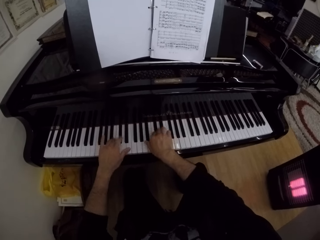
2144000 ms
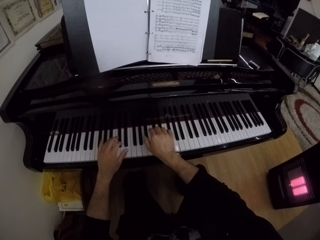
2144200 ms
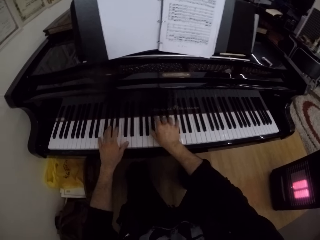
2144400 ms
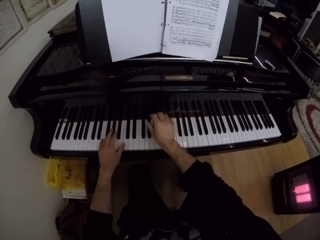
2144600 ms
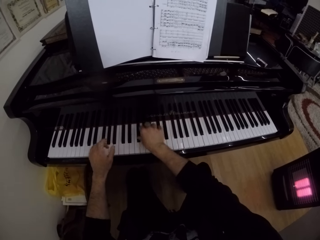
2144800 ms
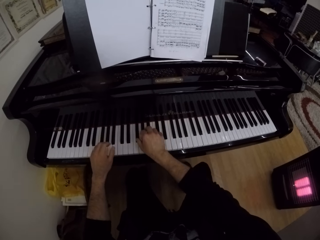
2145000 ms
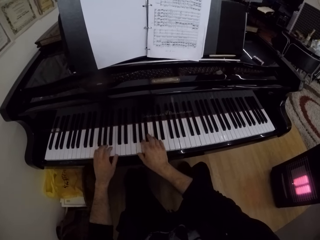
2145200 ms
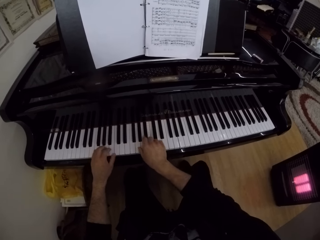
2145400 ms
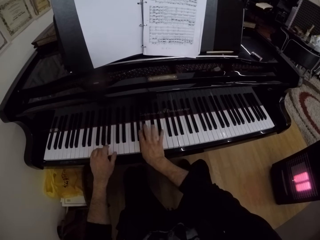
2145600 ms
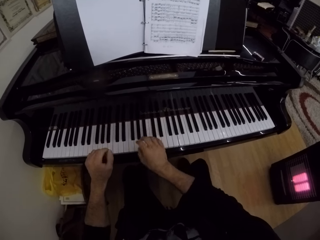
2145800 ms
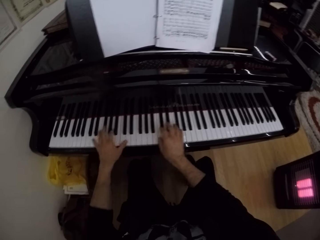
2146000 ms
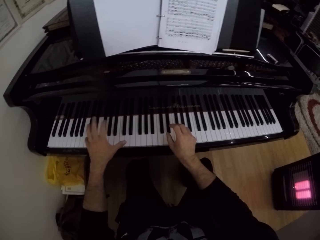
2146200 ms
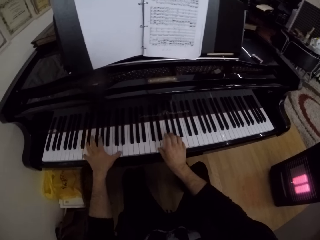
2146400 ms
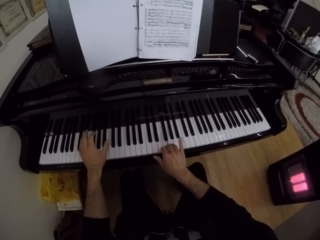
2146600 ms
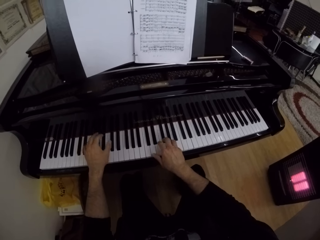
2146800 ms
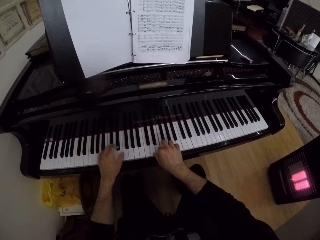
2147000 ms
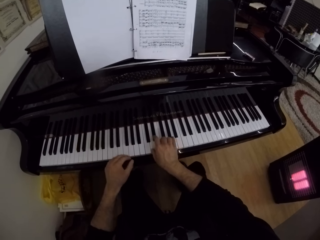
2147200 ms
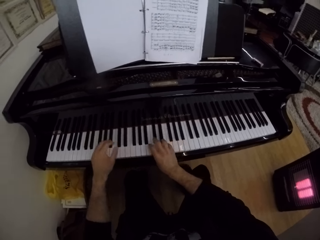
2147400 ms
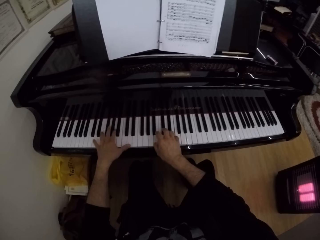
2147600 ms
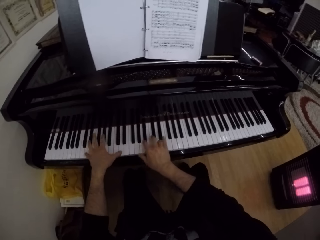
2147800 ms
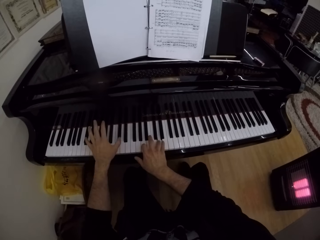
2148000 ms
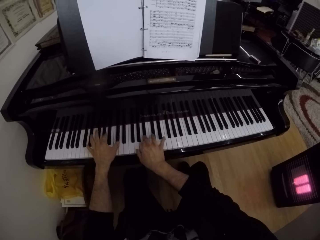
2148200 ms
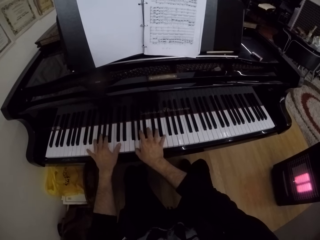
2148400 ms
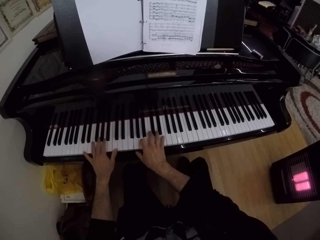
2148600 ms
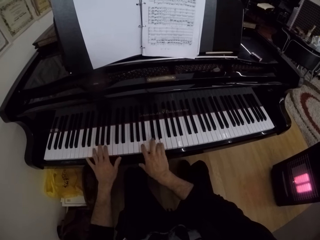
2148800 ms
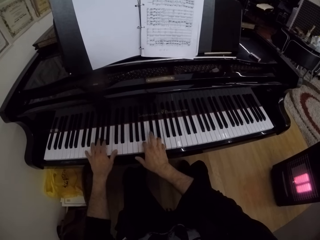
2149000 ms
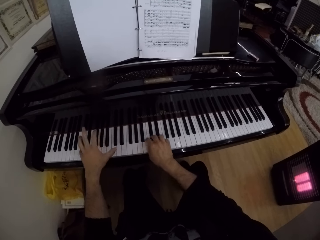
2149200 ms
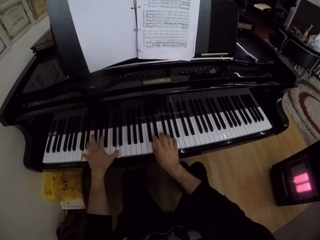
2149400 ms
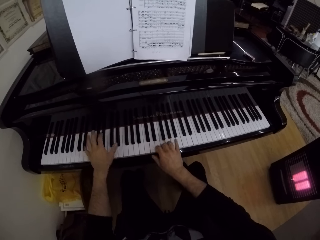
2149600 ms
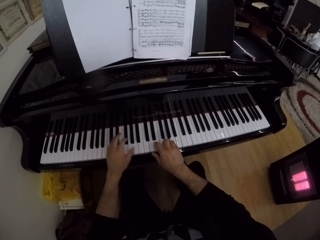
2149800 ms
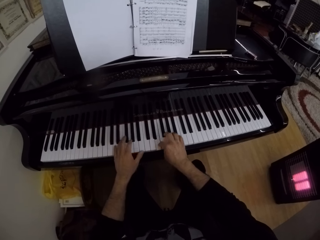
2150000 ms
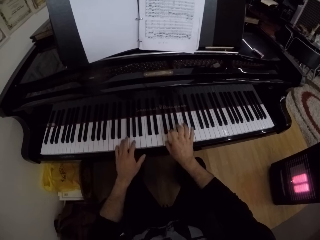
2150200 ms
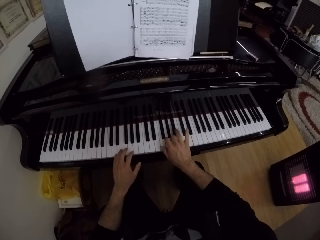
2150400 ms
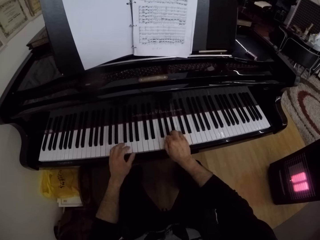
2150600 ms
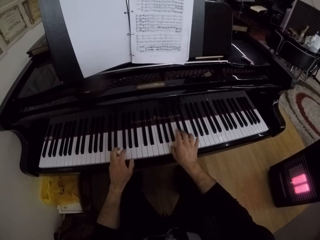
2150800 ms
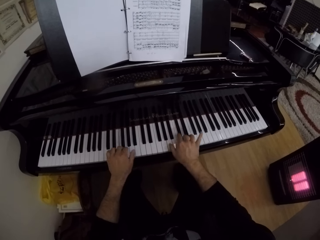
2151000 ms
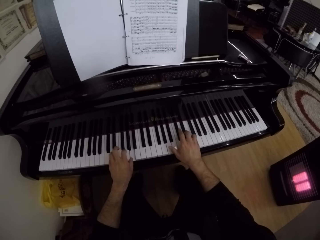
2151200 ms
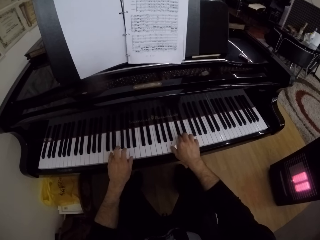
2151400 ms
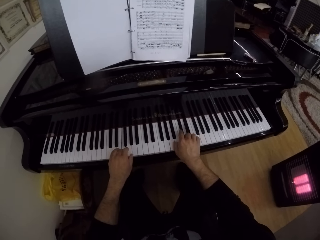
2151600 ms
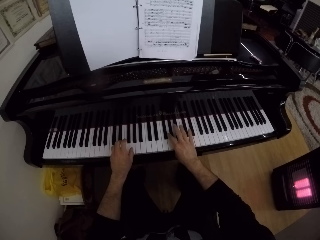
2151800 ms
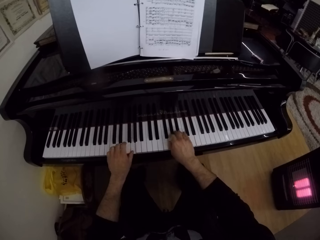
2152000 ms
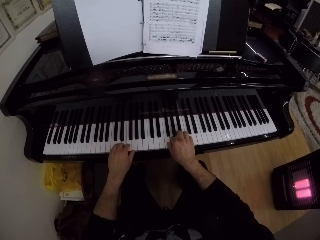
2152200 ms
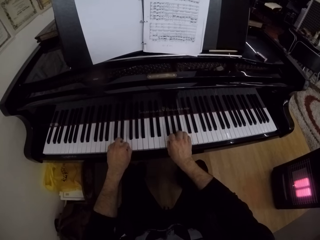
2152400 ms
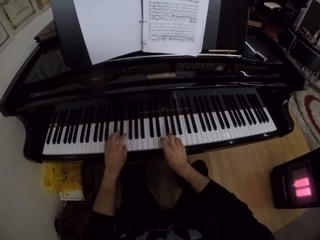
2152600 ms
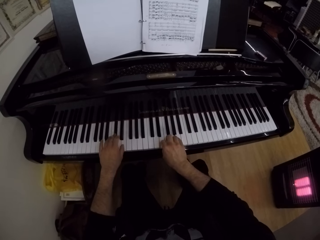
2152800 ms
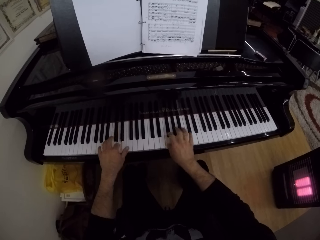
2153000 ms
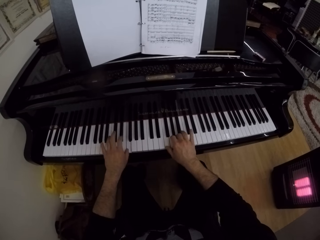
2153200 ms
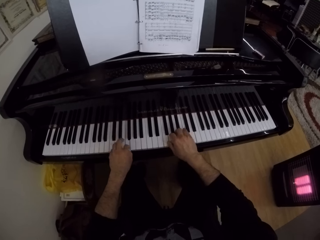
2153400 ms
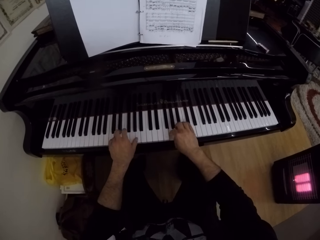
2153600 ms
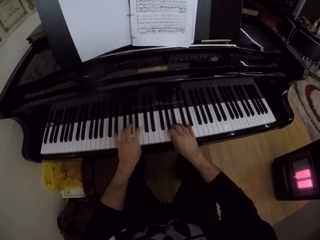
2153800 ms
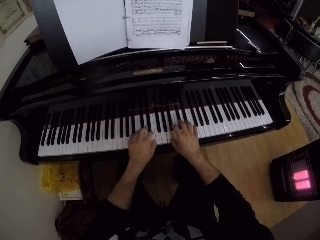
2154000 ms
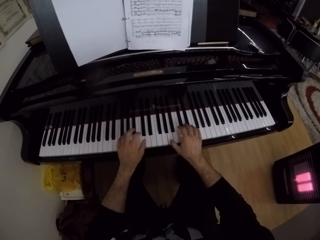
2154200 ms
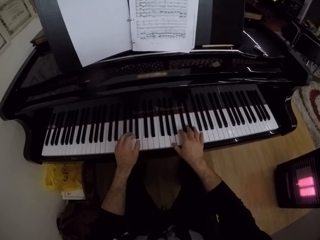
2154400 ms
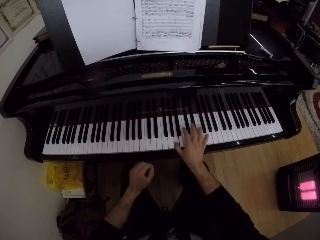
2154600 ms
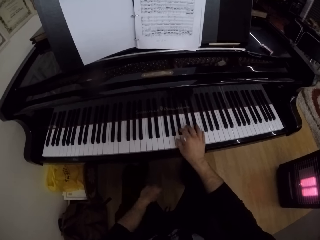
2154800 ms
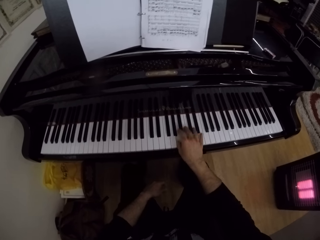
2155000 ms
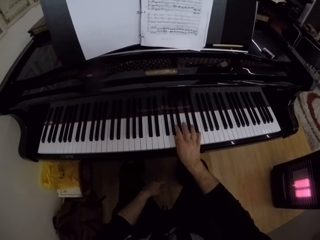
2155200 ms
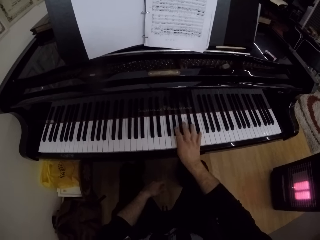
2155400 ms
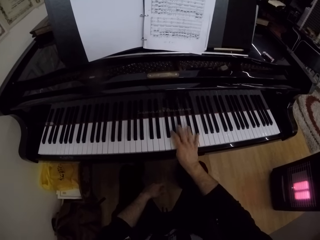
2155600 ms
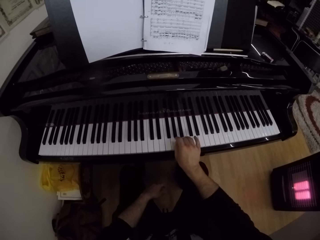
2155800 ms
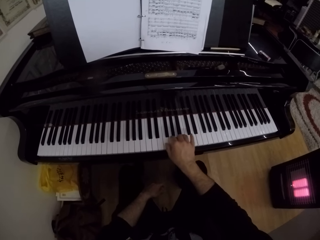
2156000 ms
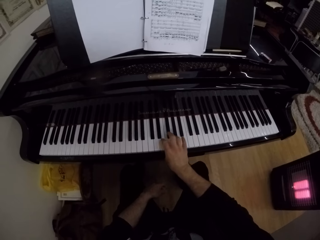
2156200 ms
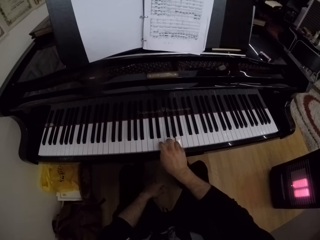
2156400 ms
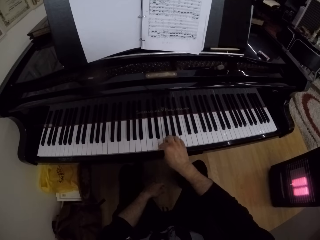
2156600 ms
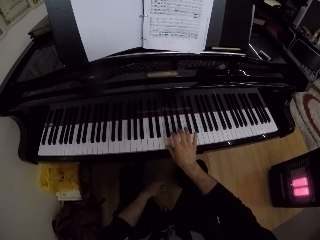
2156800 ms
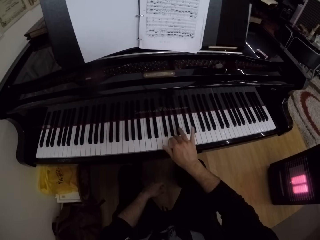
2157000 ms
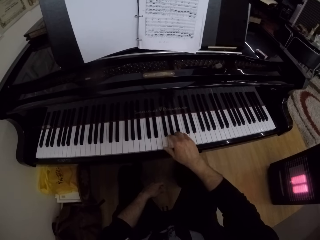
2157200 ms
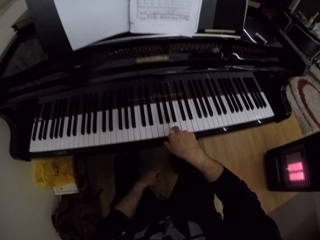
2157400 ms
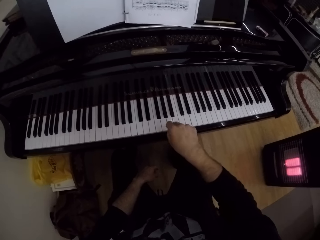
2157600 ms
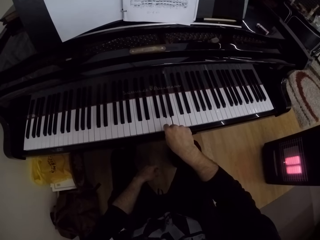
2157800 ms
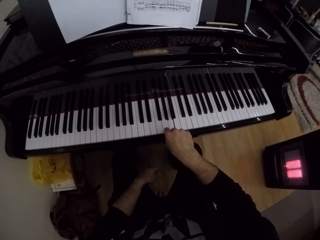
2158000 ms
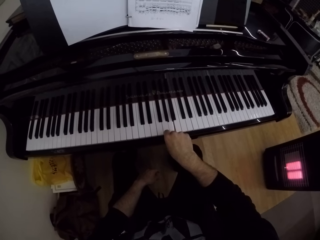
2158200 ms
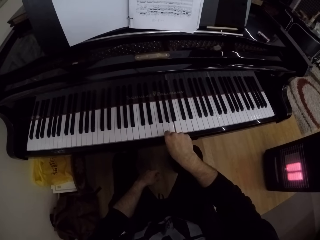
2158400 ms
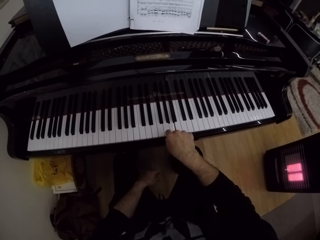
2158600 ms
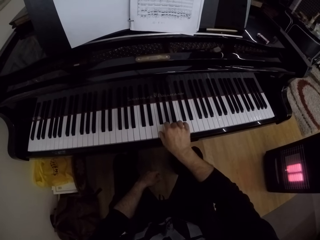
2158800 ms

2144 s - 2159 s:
The camera wearer drops his left hand on his lap. He plays the piano with his right hand.

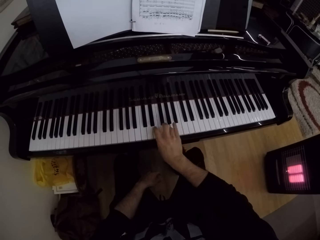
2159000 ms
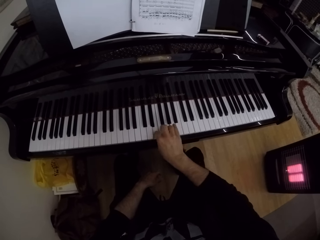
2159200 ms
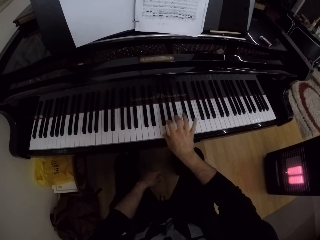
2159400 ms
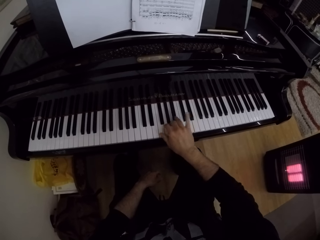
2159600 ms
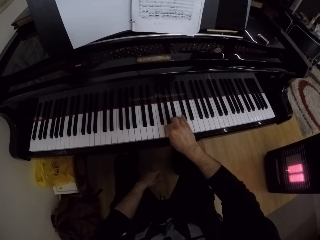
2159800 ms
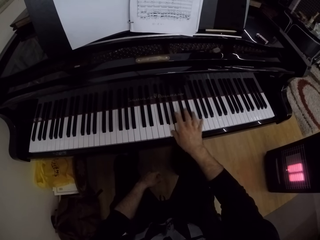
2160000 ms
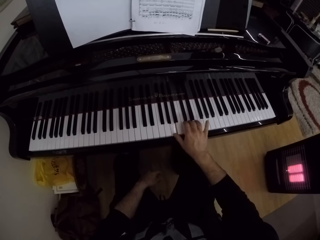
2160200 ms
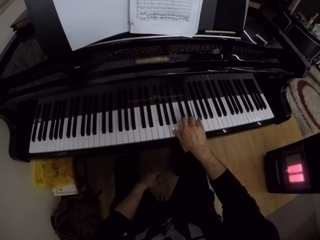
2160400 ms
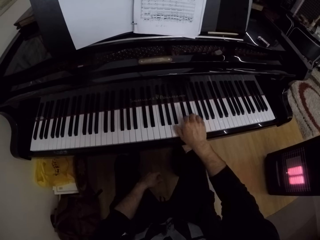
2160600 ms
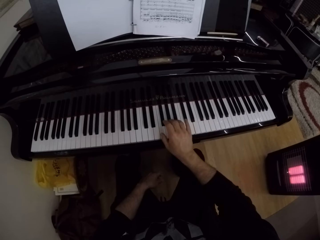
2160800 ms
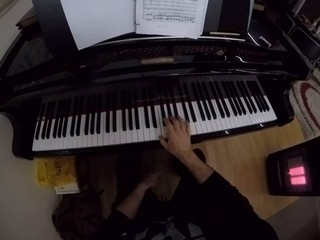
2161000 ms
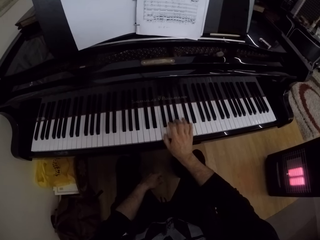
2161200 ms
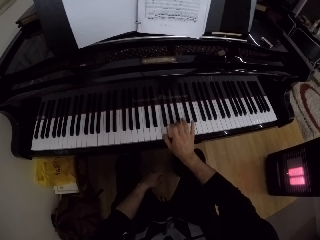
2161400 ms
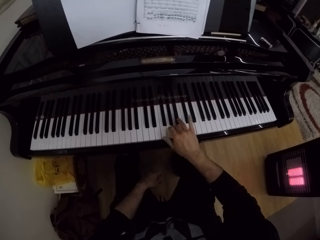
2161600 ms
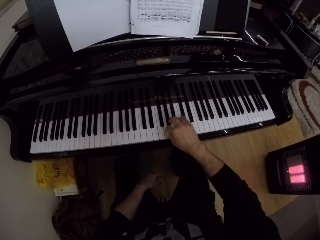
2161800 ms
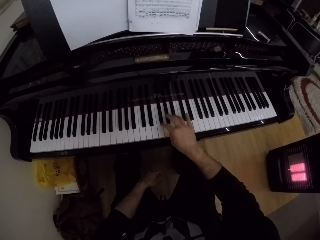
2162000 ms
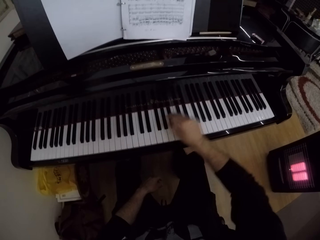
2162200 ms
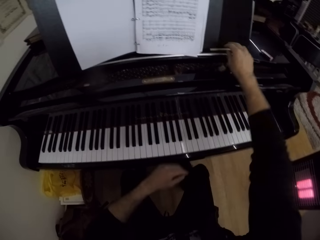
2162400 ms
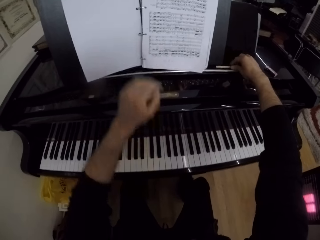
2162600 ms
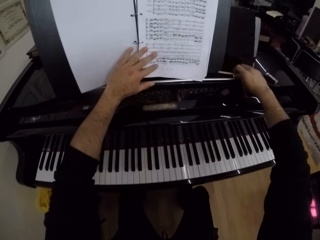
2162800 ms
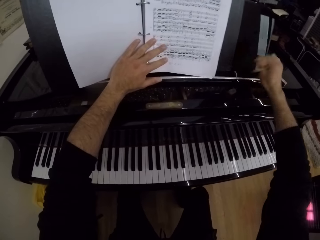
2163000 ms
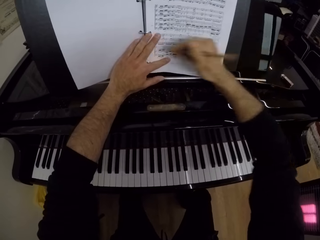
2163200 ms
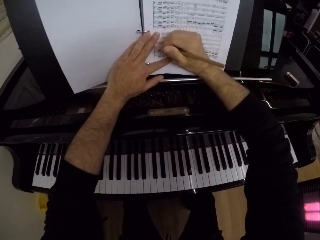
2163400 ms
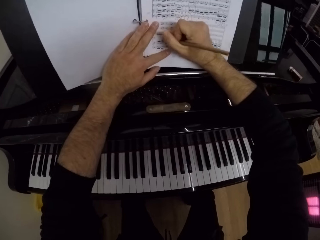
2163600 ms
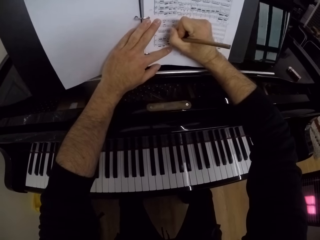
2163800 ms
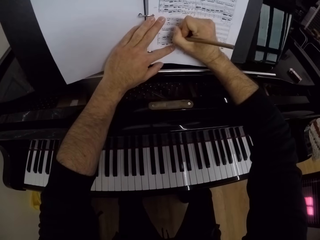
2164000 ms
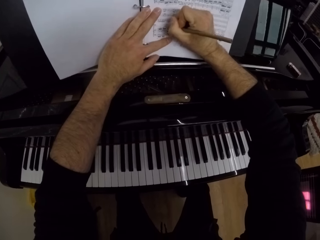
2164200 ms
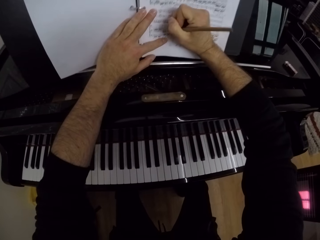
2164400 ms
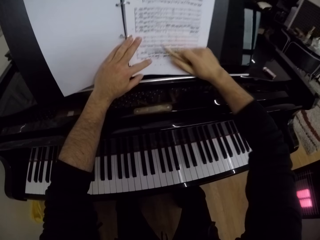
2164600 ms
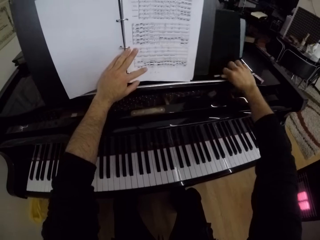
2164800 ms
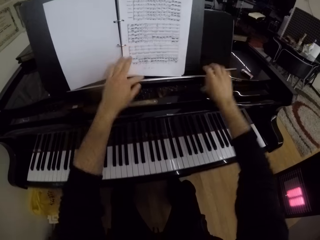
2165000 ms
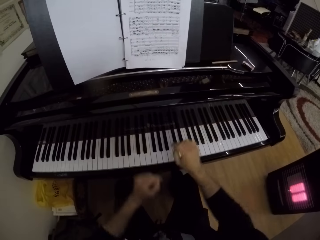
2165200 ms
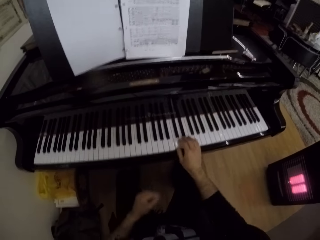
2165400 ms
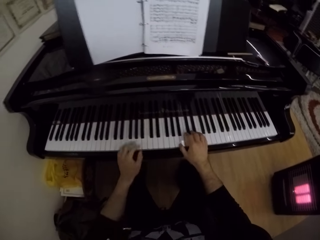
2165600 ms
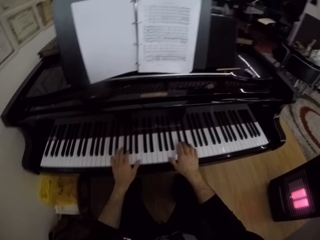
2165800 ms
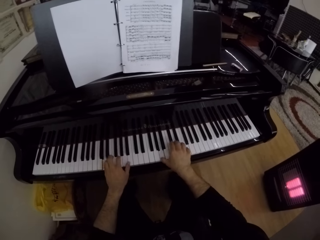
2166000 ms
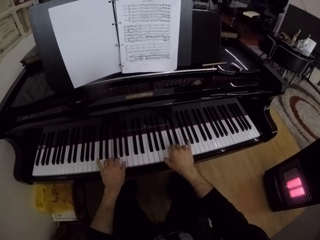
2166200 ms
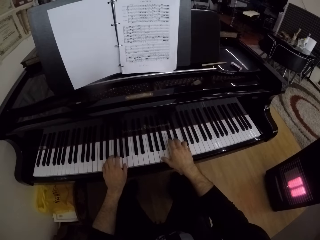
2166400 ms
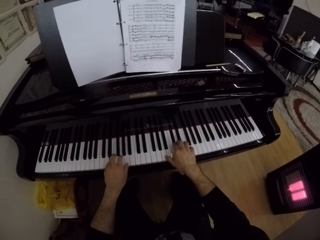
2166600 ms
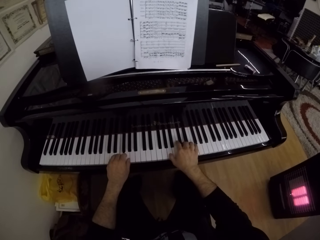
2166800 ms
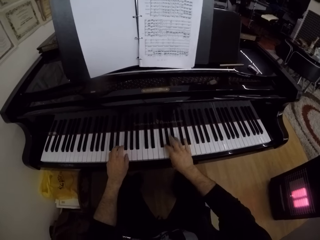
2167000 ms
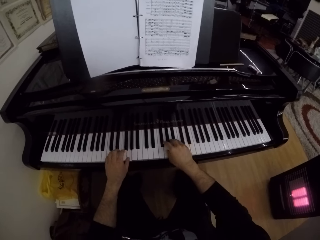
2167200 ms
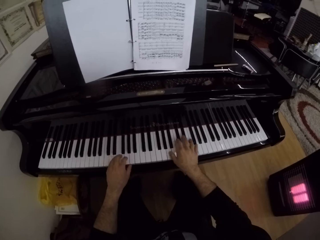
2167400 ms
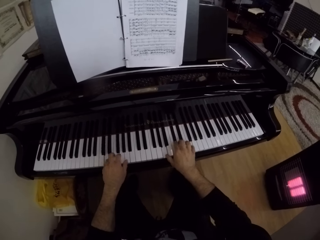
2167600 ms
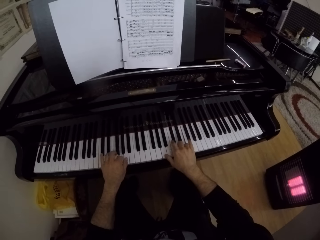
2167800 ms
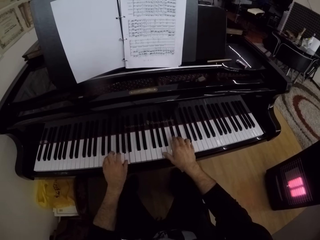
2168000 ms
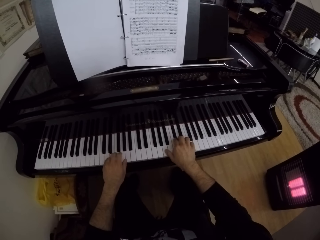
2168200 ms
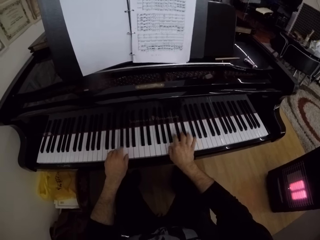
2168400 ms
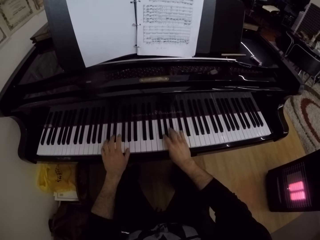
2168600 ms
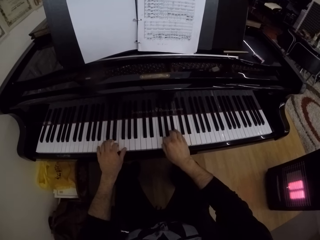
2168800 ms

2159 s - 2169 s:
The camera wearer picks up a pencil from the top of the piano with his right hand. He holds the book on the piano with his left hand. He writes in the book with the pencil in his right hand. He drops the pencil on the piano with his right hand. He plays the piano with his right hand. He plays the piano with both hands.
